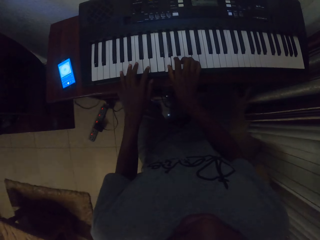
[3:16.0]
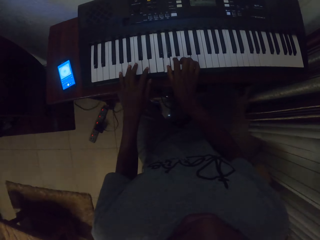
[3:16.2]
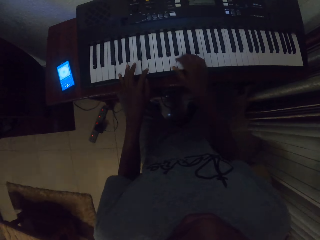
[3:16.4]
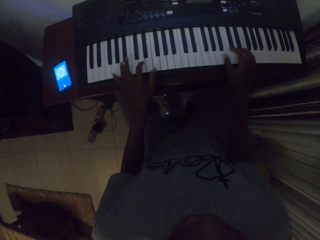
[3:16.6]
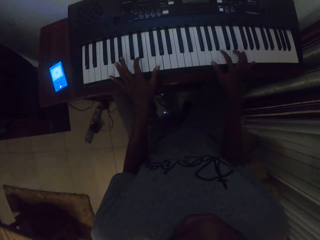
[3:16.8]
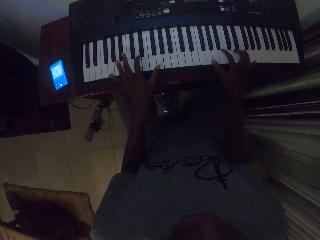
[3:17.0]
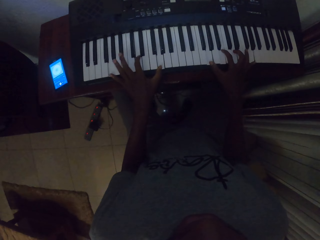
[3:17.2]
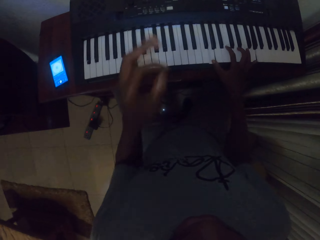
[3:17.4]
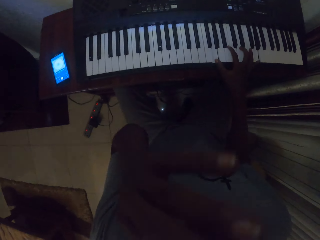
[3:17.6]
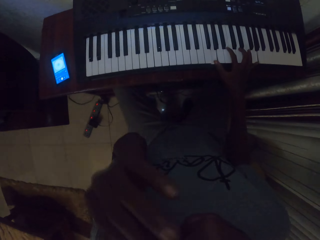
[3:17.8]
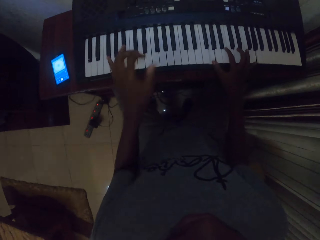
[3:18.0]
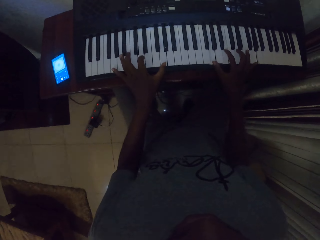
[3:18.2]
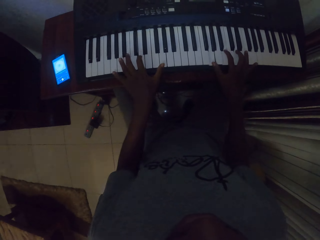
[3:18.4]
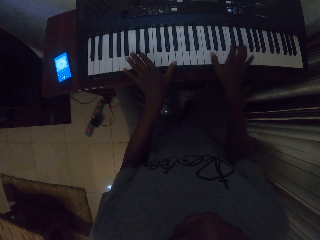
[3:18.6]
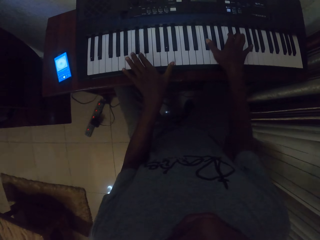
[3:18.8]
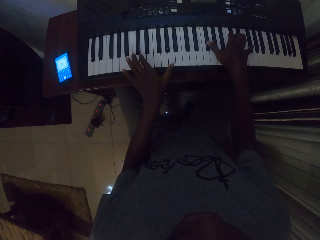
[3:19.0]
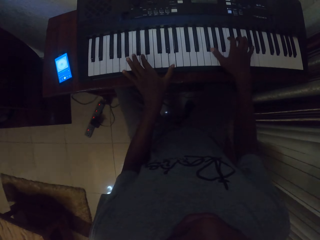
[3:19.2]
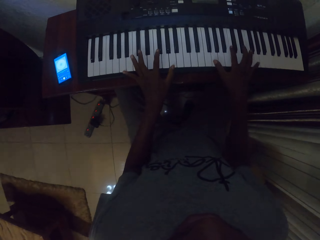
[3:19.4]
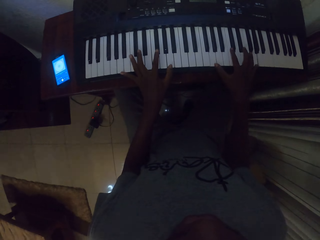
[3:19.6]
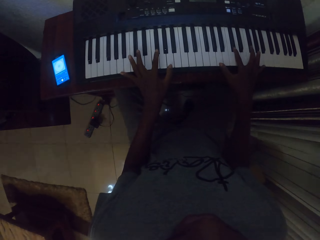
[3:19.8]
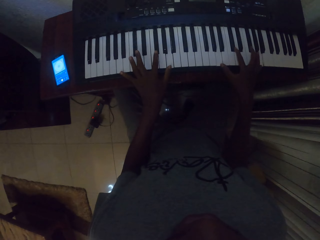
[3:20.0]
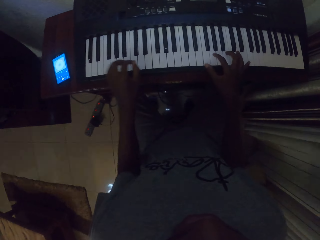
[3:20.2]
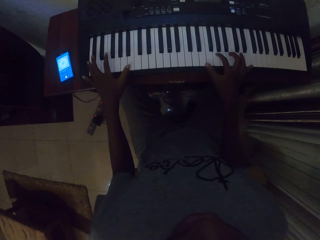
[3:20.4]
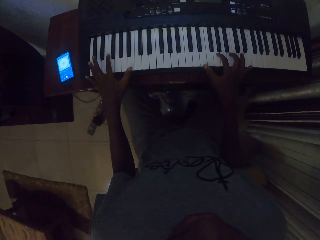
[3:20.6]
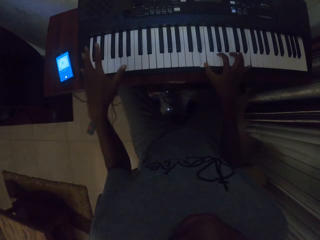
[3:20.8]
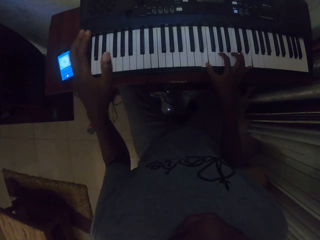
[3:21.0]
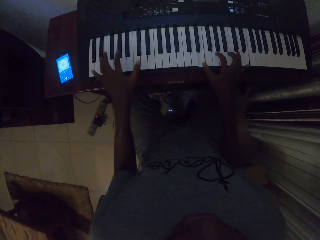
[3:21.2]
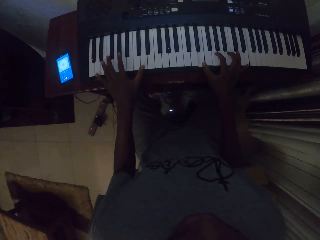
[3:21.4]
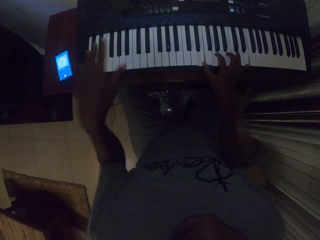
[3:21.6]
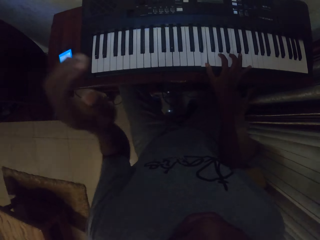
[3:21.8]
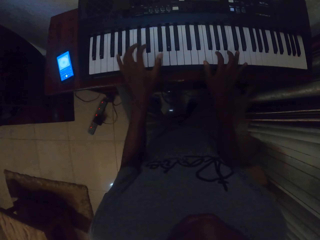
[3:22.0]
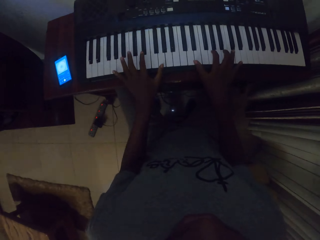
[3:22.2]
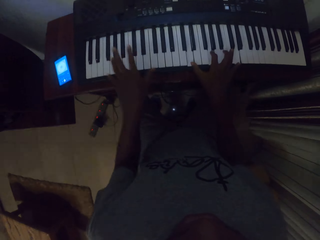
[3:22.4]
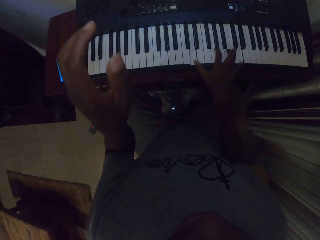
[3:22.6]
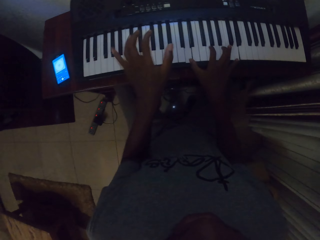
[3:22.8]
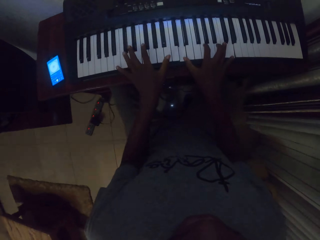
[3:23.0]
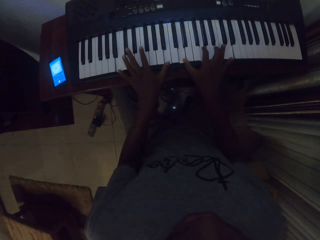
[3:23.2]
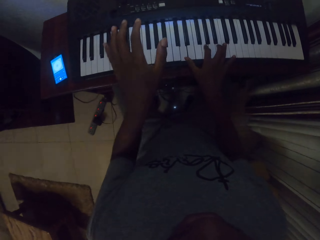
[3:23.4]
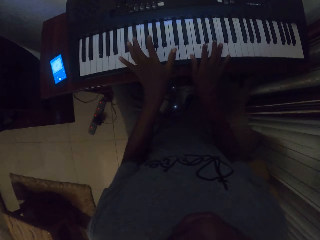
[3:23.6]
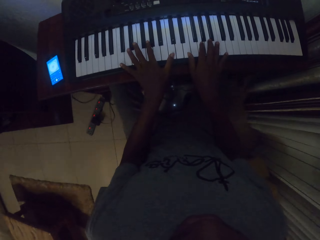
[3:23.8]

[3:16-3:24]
The camera wearer scratches something. They play the piano.

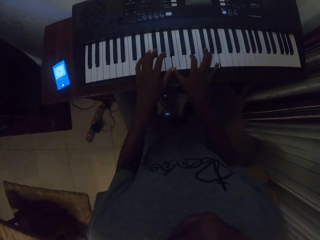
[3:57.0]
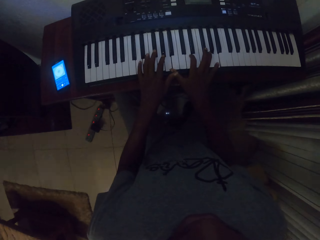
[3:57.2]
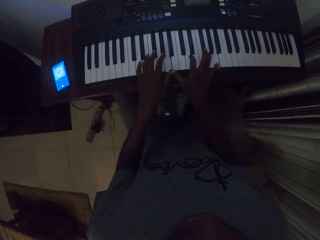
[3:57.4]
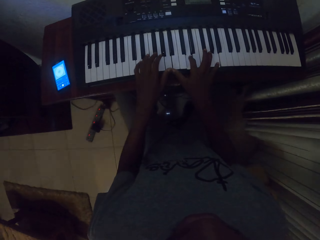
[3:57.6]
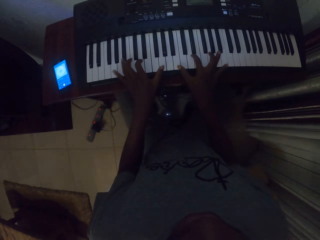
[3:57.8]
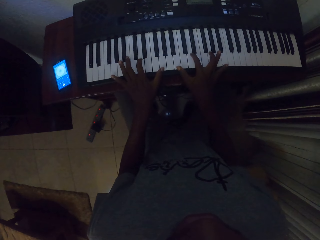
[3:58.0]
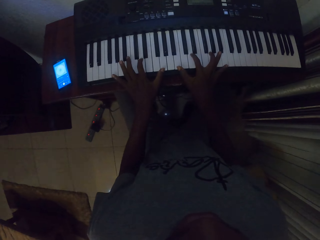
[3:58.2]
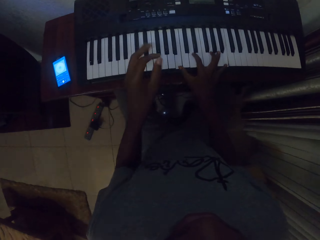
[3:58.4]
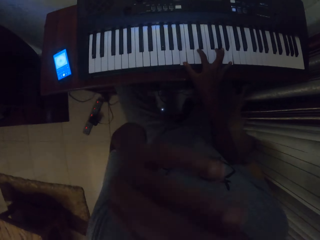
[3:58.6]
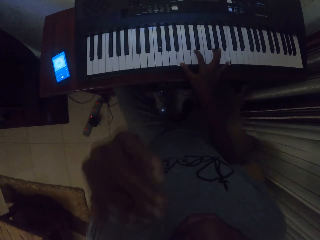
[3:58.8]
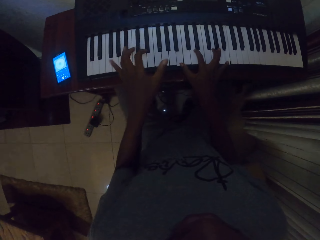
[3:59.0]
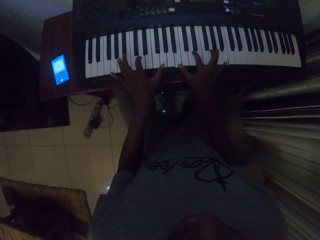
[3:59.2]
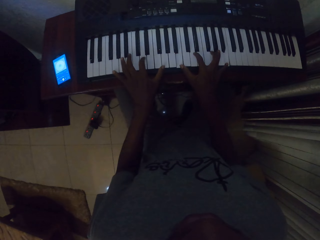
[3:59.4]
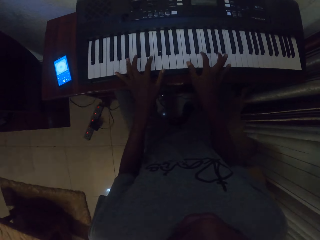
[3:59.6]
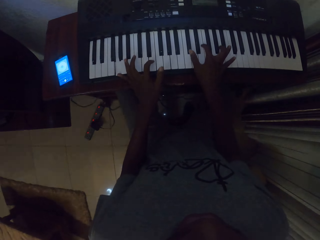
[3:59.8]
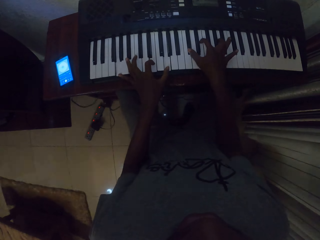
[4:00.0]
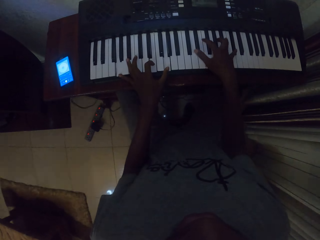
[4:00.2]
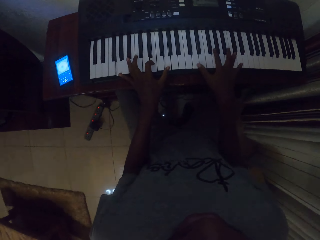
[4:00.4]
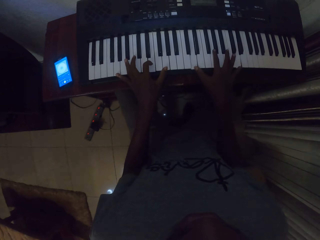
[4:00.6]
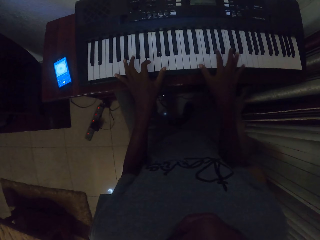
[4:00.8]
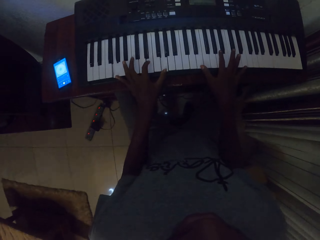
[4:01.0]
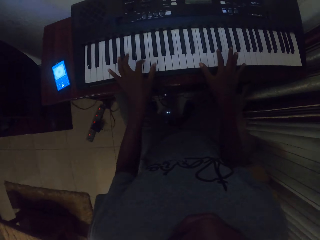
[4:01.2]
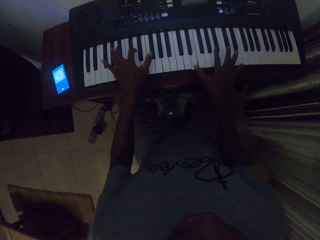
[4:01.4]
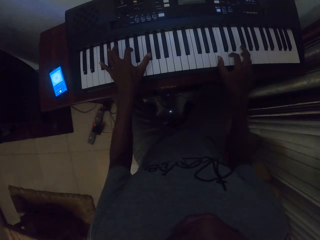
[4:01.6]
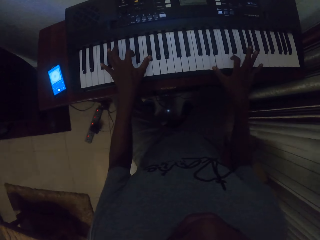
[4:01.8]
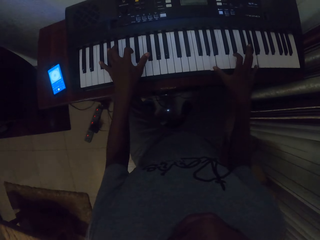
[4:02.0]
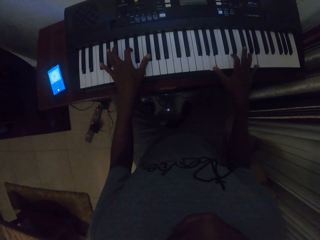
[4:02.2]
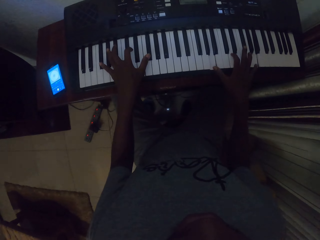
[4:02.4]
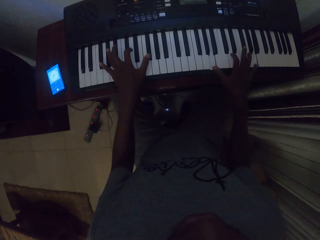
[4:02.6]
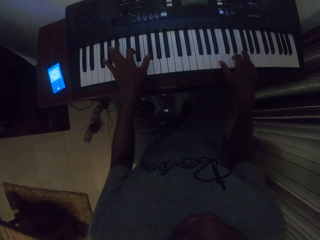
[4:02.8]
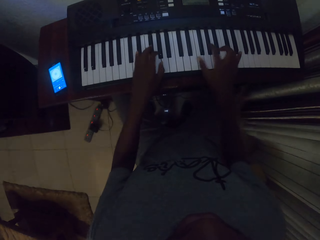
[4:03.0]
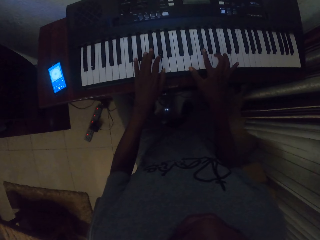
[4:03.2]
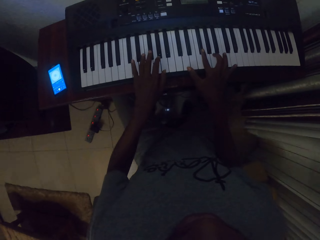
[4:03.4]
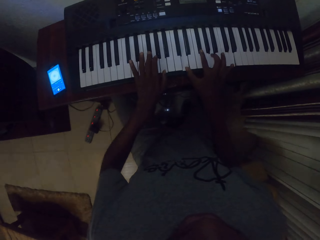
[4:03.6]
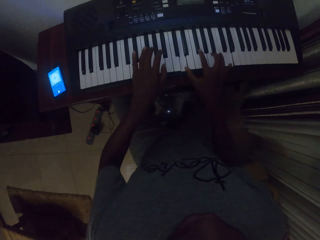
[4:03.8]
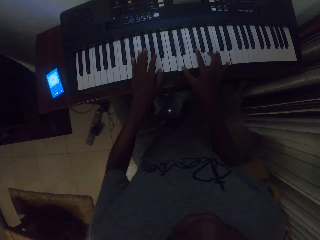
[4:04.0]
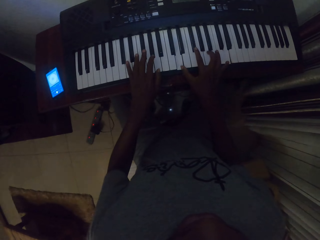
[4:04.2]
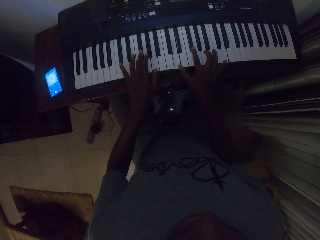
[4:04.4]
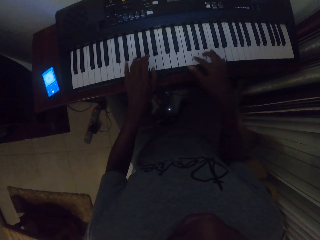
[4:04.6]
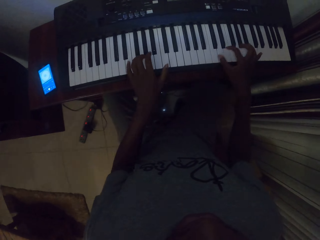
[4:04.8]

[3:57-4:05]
The camera wearer scratches something. They play the piano.

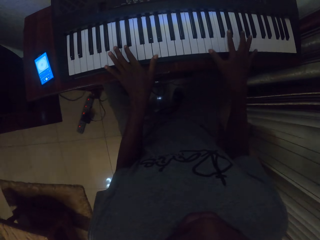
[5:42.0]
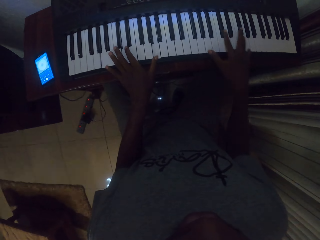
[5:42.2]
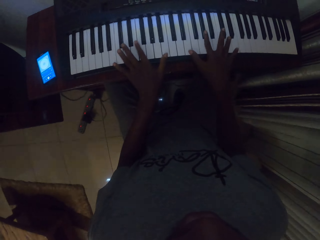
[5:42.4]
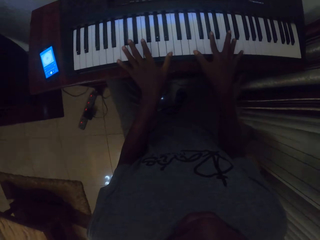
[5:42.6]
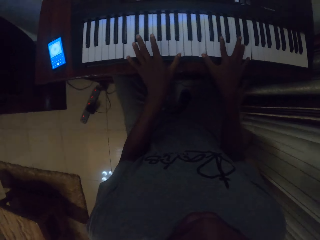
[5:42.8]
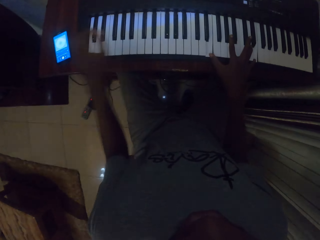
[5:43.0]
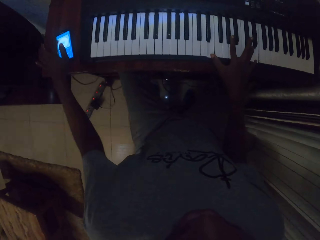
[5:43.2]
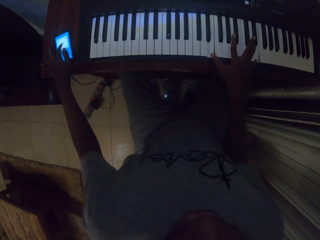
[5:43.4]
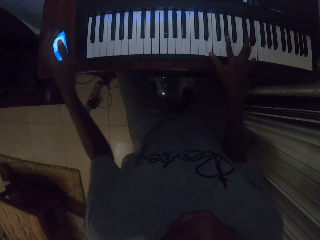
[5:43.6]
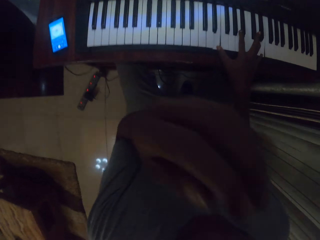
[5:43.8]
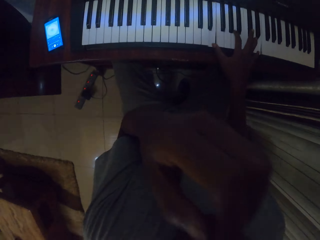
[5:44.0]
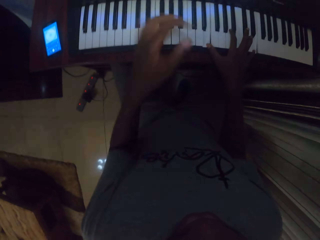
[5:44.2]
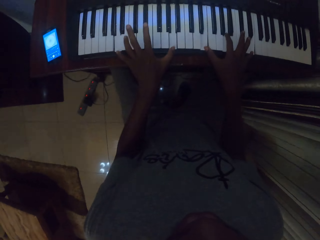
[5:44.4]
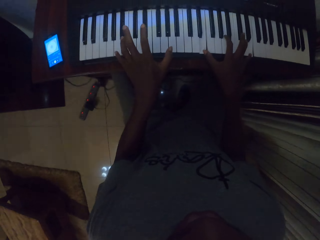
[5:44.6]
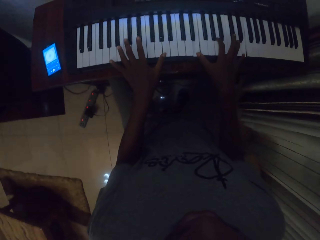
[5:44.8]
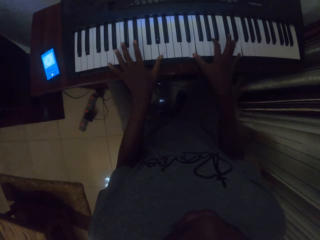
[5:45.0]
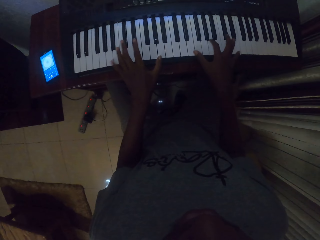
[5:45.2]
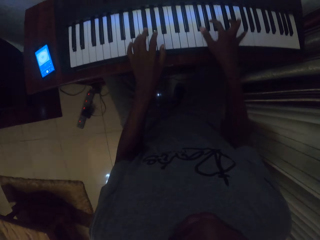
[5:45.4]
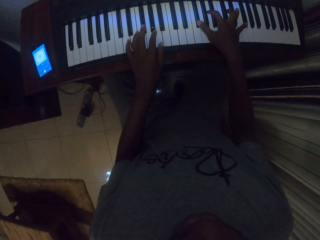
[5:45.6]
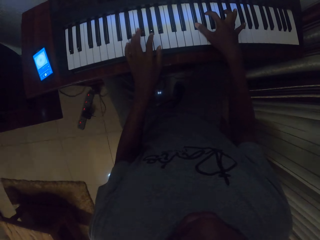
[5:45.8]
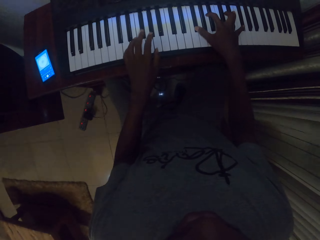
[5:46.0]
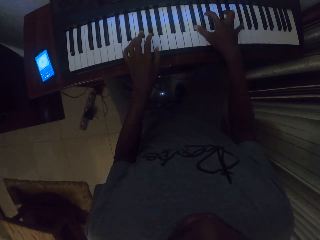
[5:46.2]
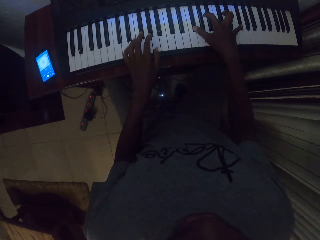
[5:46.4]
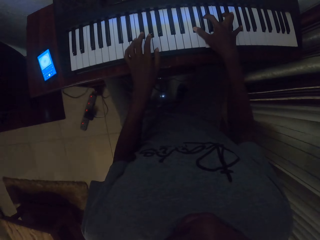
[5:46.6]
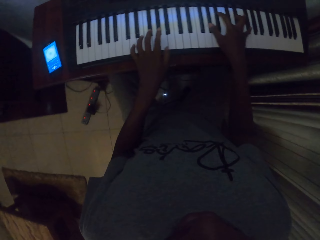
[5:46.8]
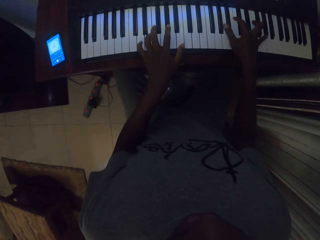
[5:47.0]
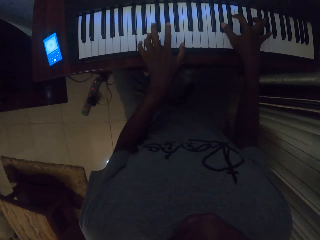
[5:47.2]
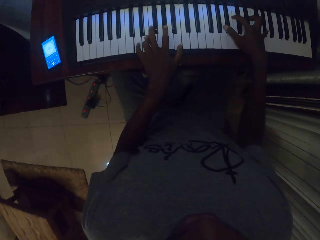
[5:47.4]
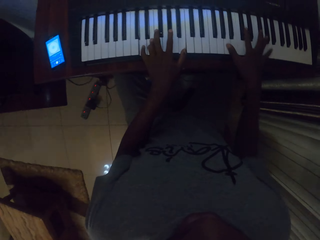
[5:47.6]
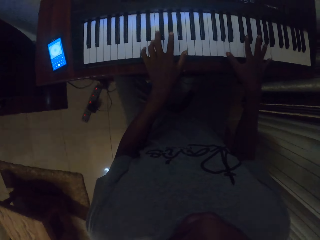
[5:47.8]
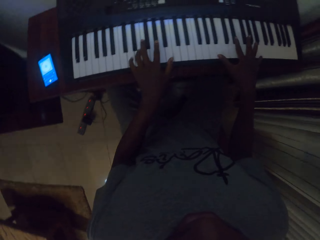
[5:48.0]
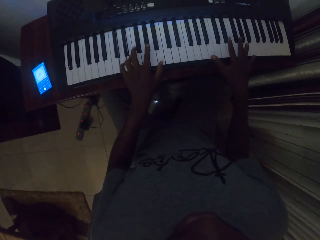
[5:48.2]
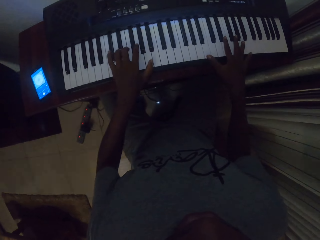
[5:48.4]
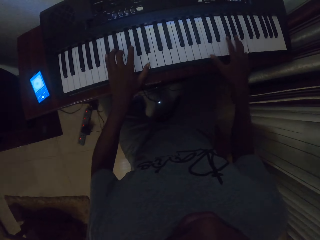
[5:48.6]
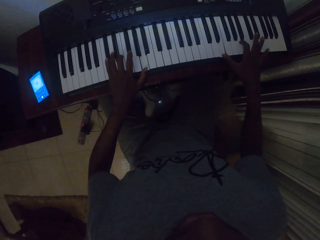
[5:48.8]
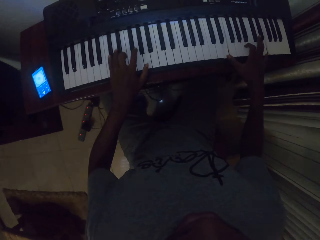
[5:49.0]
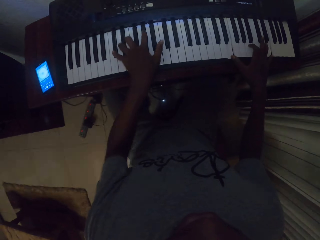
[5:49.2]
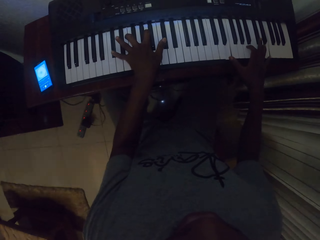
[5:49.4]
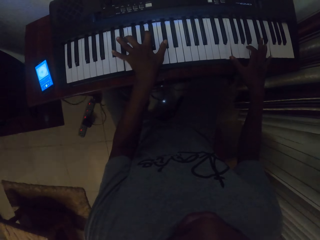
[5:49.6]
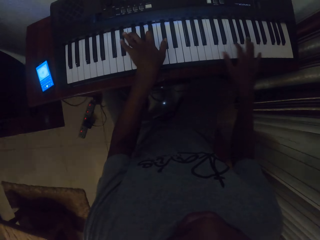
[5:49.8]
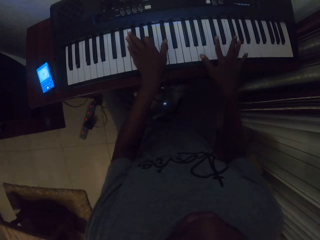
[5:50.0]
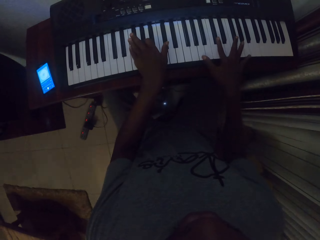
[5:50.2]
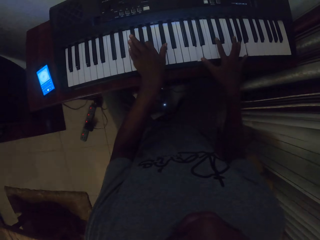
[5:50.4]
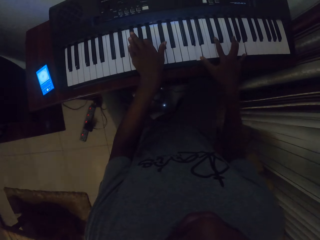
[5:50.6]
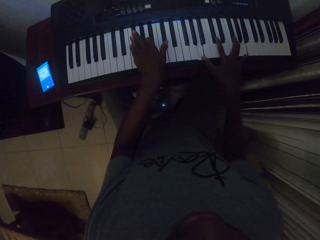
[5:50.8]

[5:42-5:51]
The camera wearer taps the phone. He touches his face, plays the piano and touches the piano keyboard.
